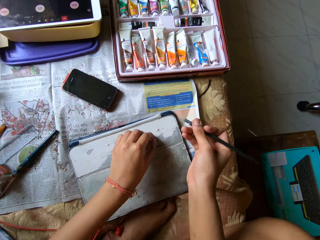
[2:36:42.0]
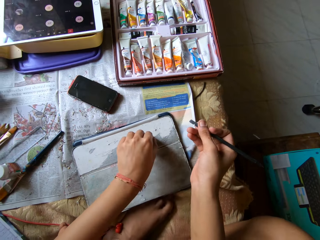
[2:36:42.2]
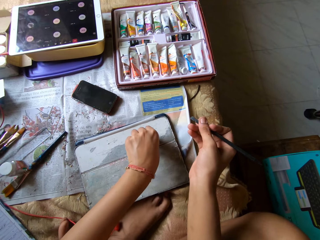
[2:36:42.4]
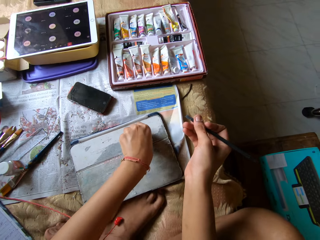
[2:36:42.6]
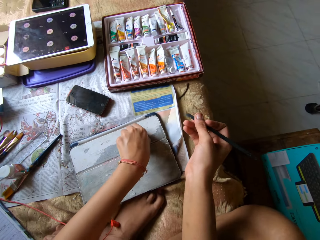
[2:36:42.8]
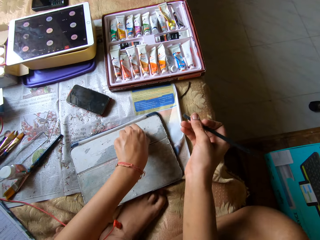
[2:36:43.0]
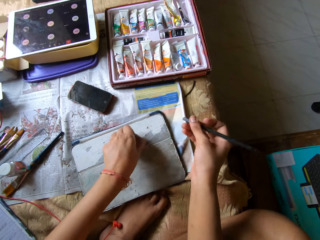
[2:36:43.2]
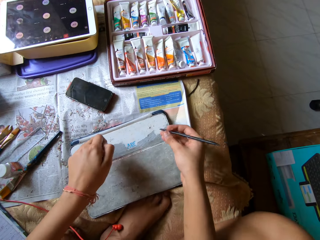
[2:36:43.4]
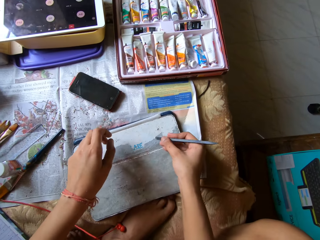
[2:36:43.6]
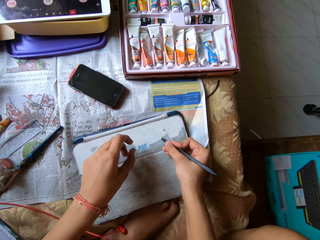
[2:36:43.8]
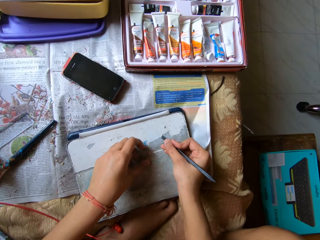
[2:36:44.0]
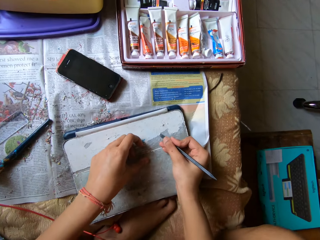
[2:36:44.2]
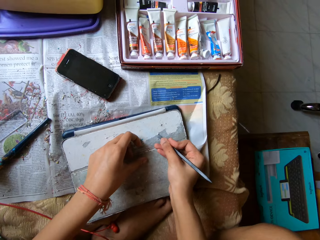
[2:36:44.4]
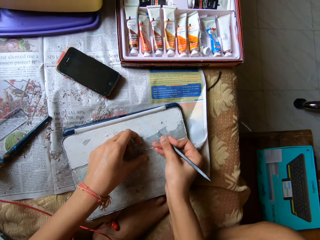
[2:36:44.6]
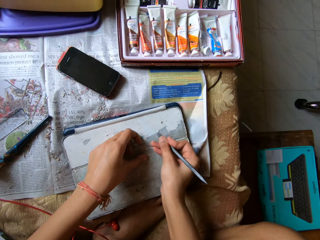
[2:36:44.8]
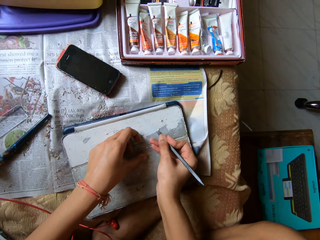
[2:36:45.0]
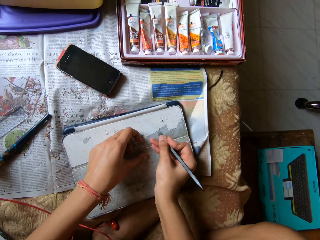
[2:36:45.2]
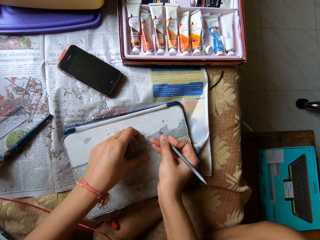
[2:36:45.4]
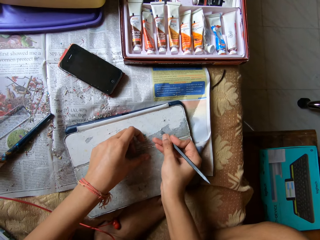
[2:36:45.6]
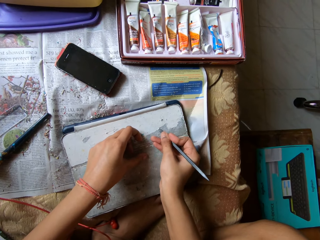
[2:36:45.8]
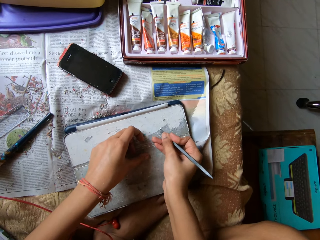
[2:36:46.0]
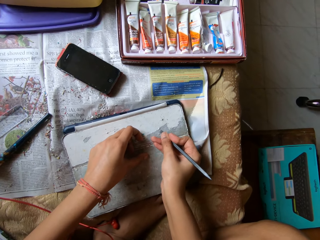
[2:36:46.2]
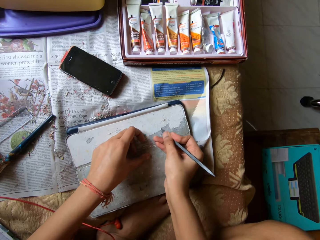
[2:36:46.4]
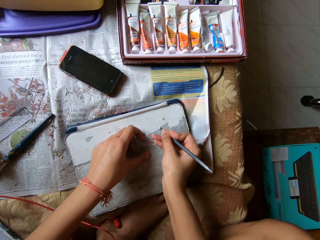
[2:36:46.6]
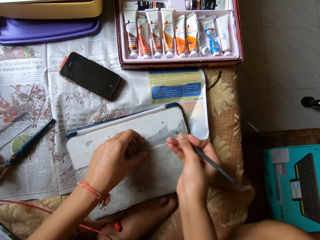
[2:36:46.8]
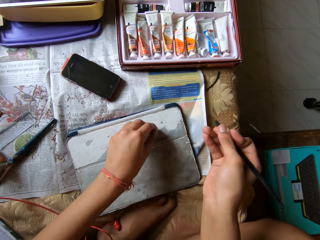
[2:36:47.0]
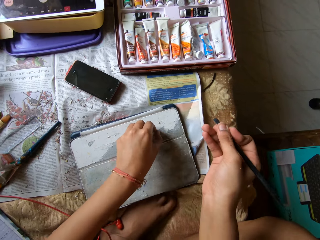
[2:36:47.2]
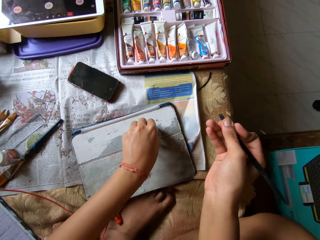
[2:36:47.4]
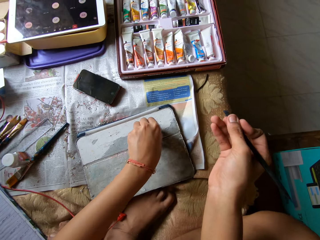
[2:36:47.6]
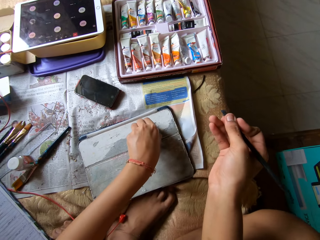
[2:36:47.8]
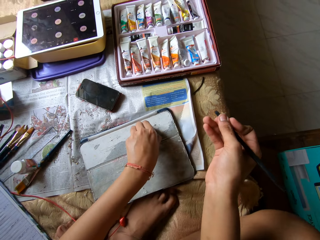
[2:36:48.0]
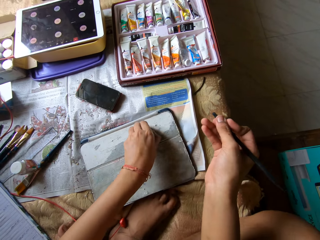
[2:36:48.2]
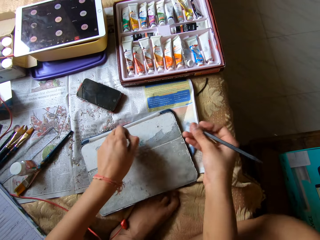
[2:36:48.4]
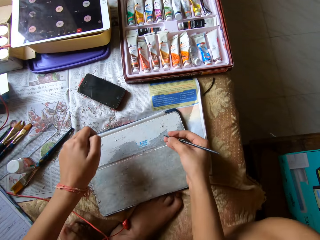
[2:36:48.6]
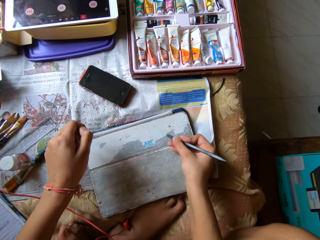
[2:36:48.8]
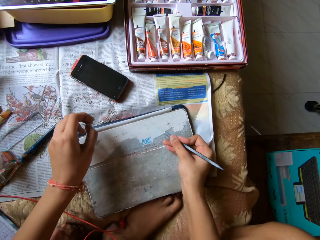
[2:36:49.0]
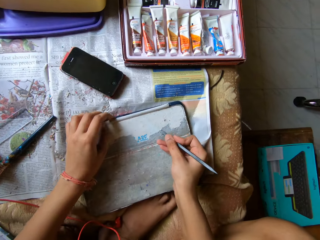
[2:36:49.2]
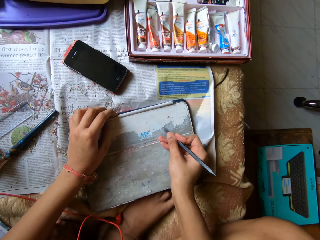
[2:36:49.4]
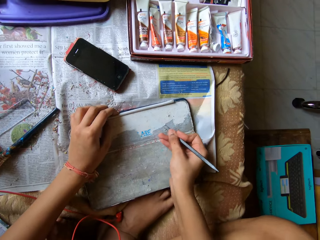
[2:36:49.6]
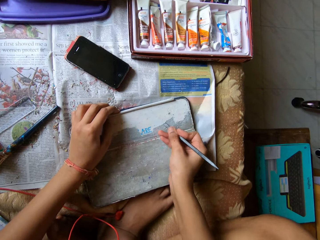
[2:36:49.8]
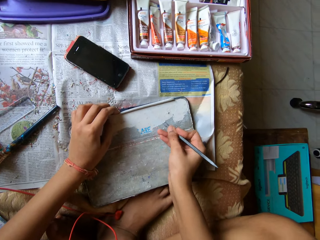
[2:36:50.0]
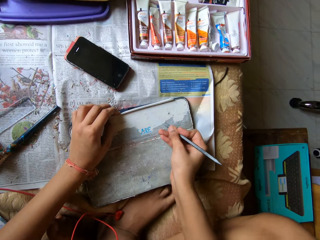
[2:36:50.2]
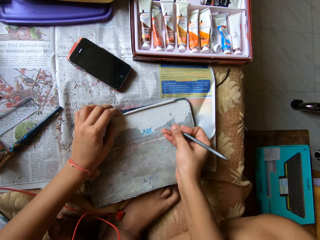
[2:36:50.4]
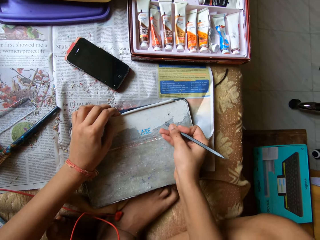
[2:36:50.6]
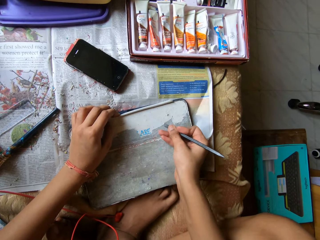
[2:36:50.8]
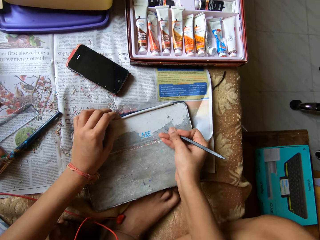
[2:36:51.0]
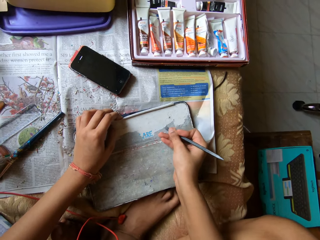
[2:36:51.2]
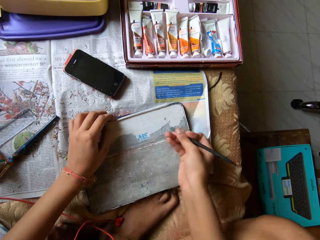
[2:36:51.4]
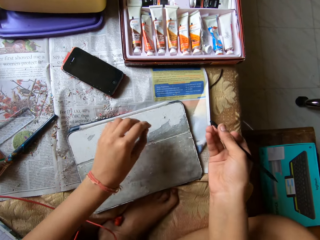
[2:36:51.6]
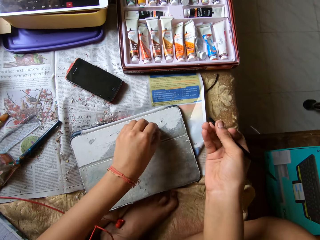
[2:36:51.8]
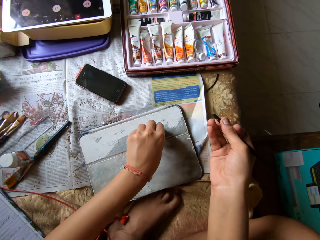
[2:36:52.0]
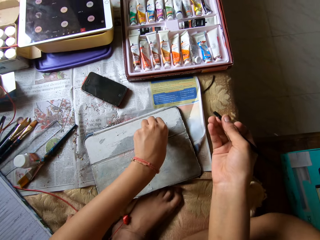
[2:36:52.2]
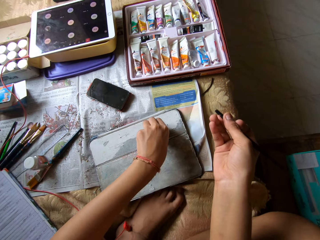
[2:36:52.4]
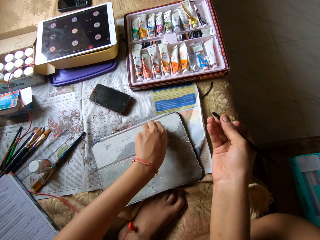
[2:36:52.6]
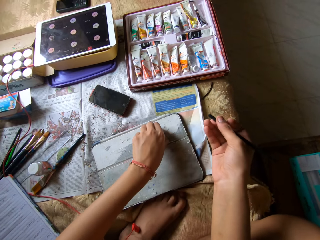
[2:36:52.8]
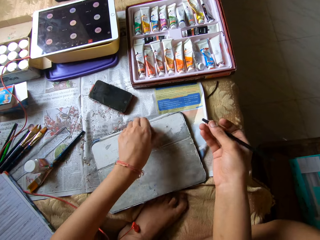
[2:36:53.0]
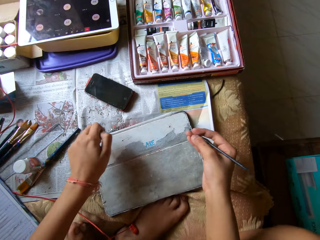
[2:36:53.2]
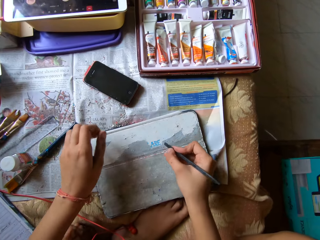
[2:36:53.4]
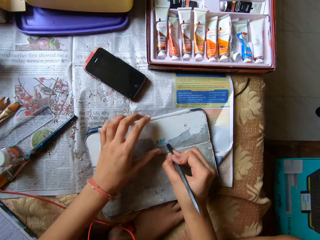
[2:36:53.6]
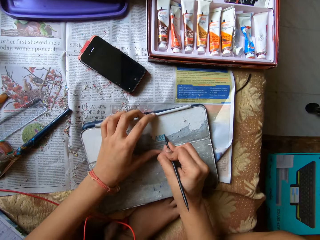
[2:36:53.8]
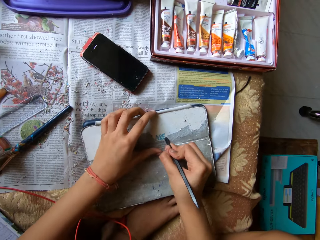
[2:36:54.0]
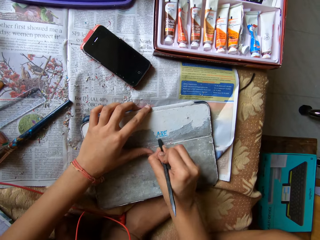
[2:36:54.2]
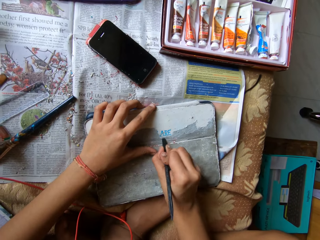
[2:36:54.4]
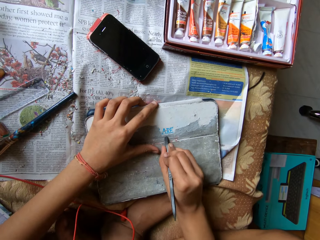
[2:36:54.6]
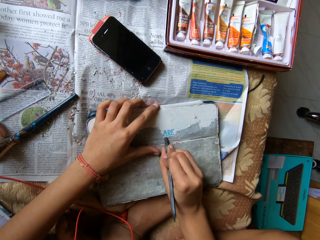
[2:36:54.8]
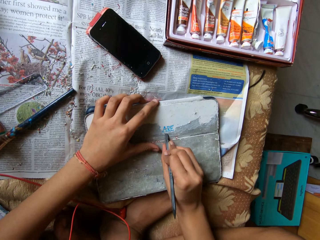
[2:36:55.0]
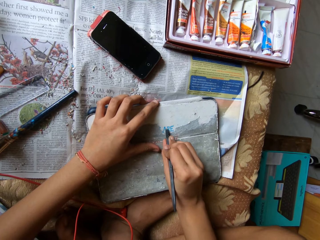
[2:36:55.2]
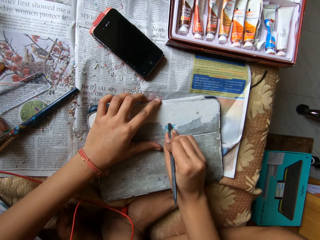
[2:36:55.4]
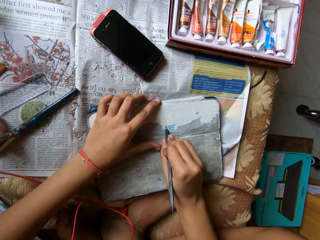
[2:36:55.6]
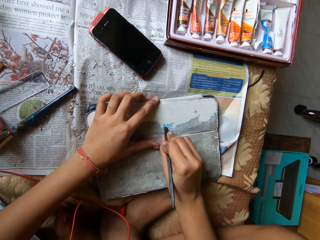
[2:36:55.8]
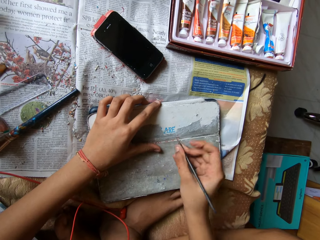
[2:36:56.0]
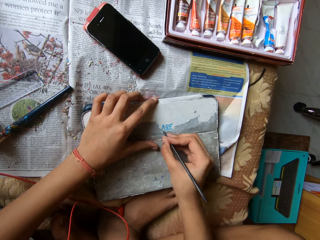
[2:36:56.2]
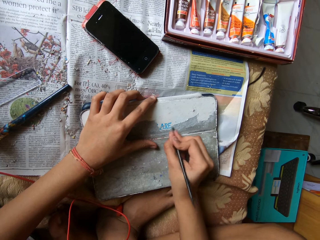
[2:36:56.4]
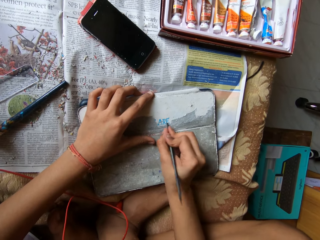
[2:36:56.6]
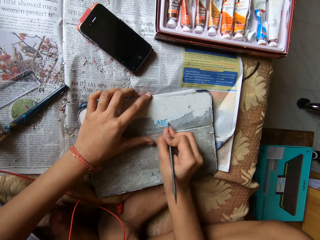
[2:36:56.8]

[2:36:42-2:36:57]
The camera wearer scrapes the tablet pouch on the bed with her left hand. She places her left hand on the tablet pouch on the bed. She scrapes the tablet pouch on the bed with the scraper pen in her right hand. She scrapes the tablet pouch on the bed with her left hand. She scrapes the tablet pouch on the bed with the scraper pen in her right hand. She places her left hand on the tablet pouch on the bed. She scrapes the tablet pouch on the bed with her left hand. She pulls off the cover peels. She places her left hand on the tablet pouch on the bed. She scrapes the tablet pouch on the bed with the scraper pen in her right hand.

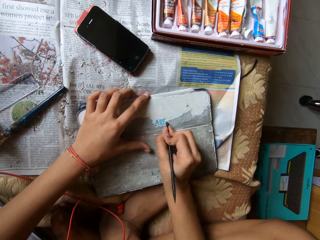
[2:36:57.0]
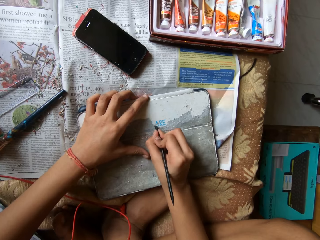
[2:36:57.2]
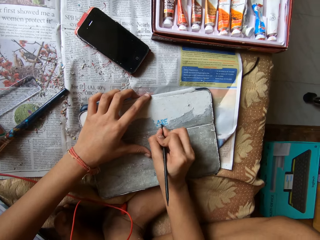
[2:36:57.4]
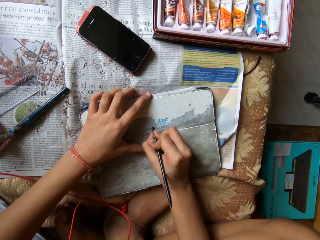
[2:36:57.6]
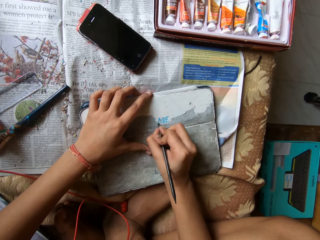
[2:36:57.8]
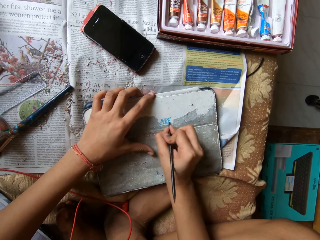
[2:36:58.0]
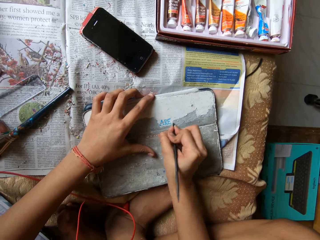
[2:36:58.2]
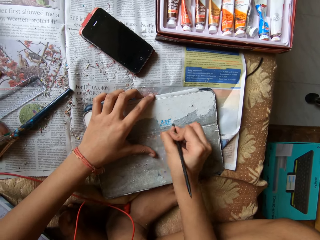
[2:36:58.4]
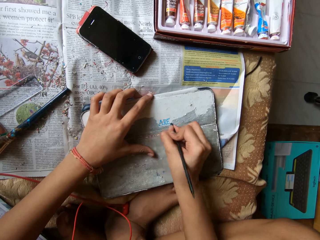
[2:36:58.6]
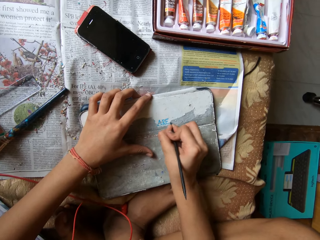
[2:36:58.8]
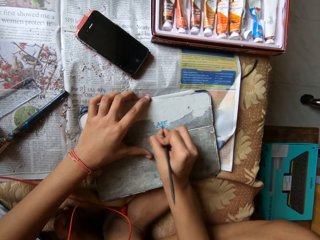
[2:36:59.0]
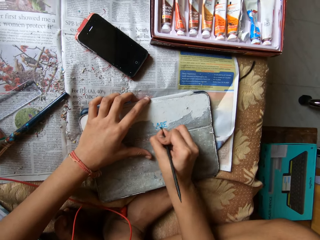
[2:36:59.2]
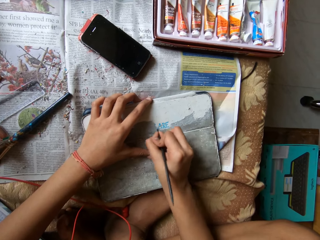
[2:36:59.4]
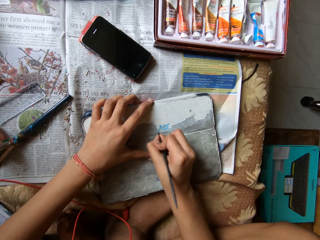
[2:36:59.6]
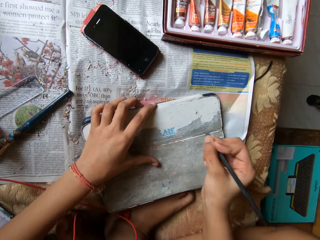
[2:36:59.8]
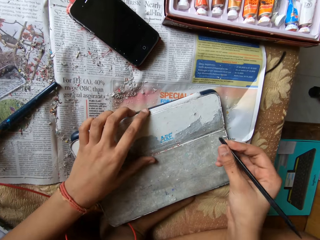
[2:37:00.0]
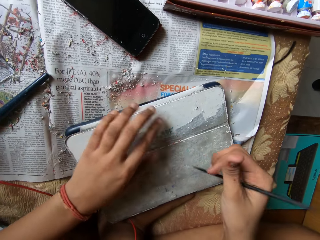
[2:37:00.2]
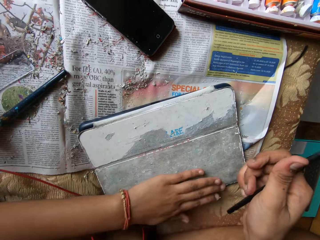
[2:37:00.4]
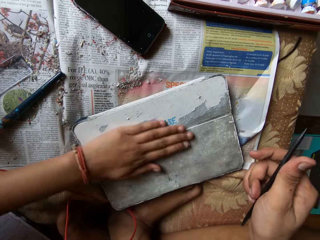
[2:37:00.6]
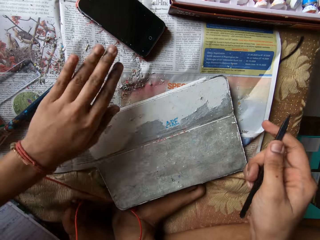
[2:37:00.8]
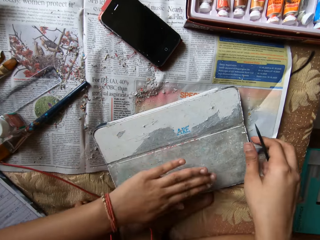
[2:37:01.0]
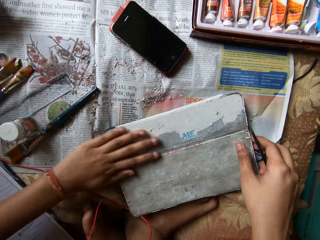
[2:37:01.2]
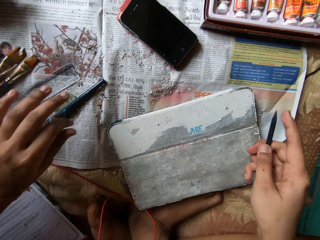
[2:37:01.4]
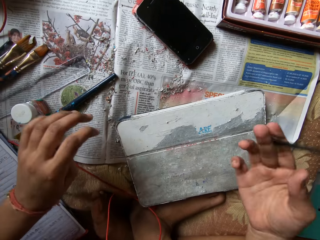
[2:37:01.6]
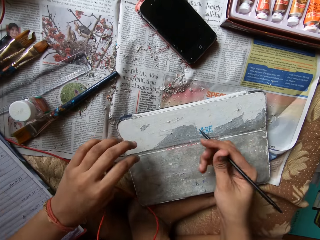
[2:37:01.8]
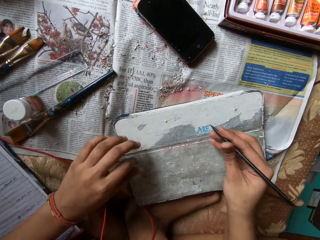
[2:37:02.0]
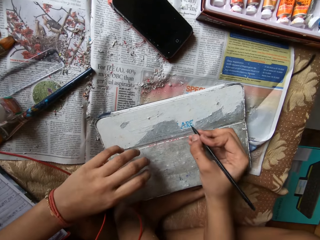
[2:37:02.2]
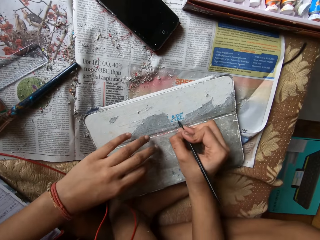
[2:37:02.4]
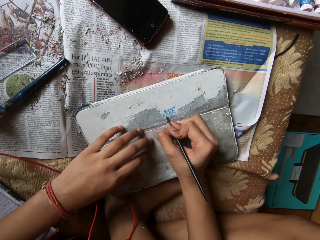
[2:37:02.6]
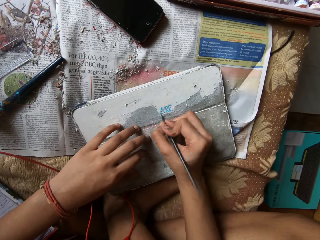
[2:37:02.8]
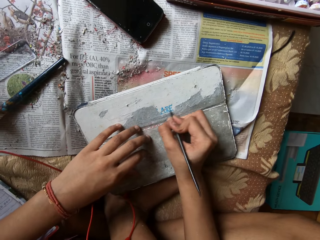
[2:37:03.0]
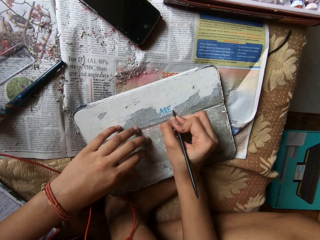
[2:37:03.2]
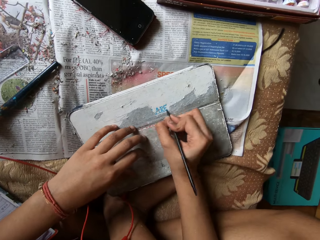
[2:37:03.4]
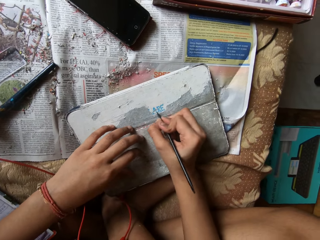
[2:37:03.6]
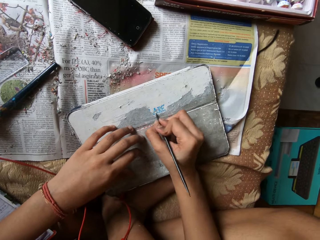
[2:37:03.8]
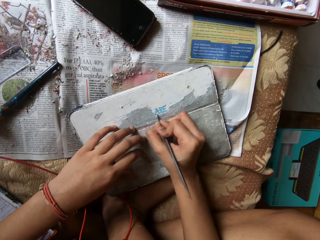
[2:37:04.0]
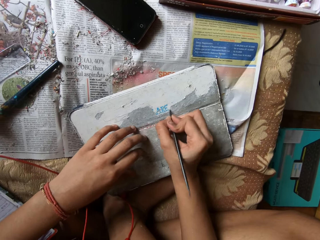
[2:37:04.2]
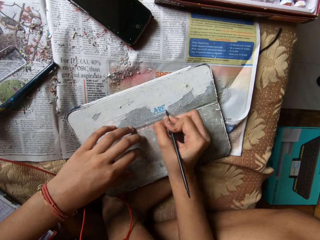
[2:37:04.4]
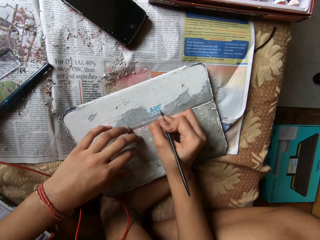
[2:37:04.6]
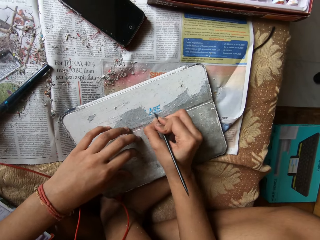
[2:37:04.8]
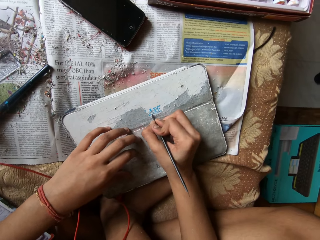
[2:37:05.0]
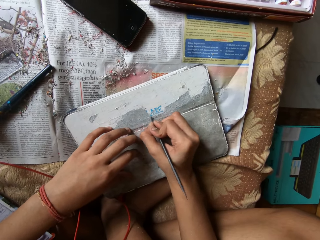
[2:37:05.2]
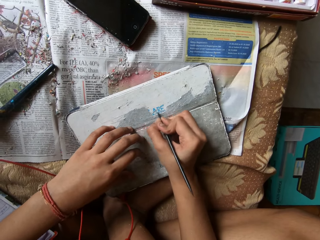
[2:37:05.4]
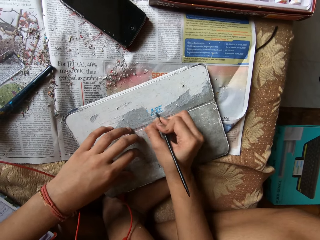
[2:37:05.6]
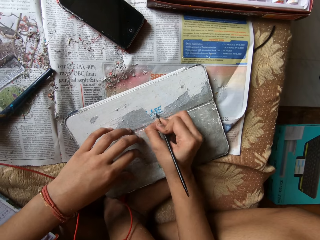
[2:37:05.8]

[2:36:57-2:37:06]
The camera wearer moves the tablet pouch on the bed with her left hand. She wipes the tablet pouch on the bed with her left hand. She scrapes the tablet pouch on the bed with the scraper pen in her right hand. She places her left hand on the tablet pouch on the bed.
